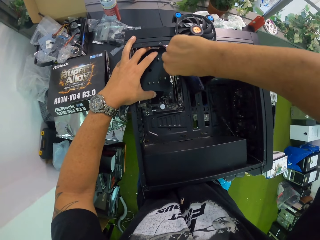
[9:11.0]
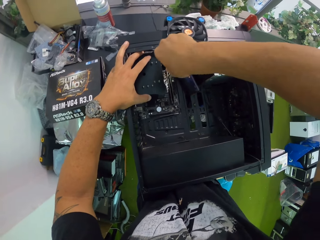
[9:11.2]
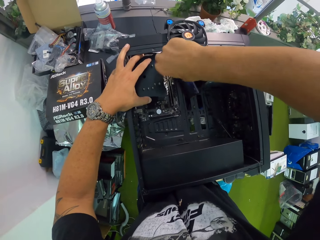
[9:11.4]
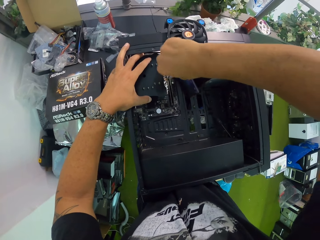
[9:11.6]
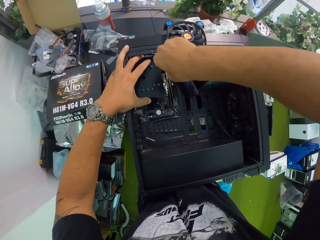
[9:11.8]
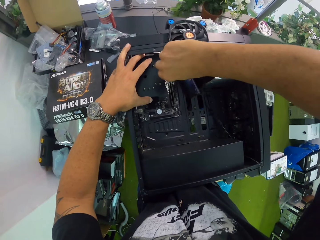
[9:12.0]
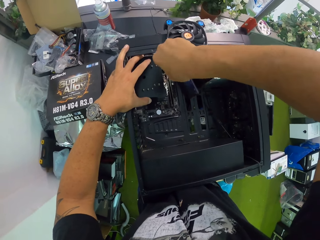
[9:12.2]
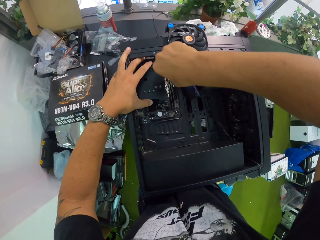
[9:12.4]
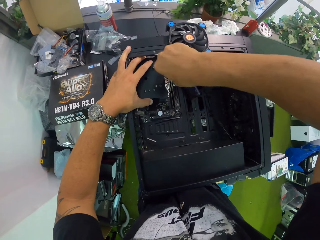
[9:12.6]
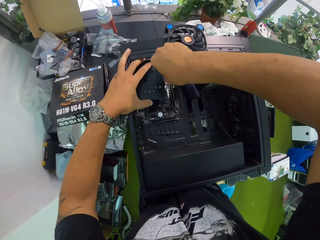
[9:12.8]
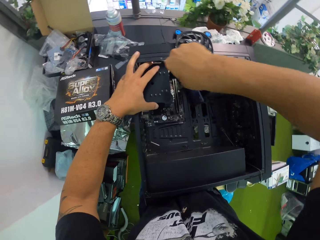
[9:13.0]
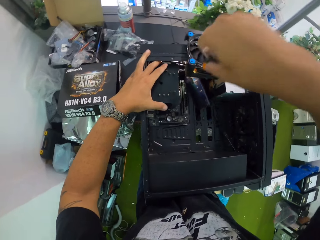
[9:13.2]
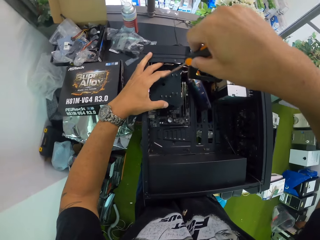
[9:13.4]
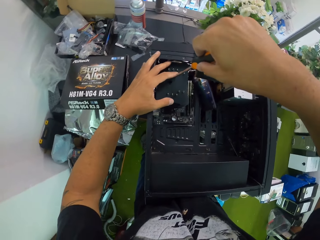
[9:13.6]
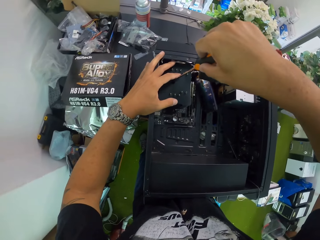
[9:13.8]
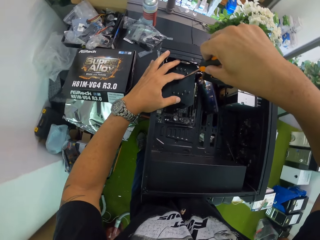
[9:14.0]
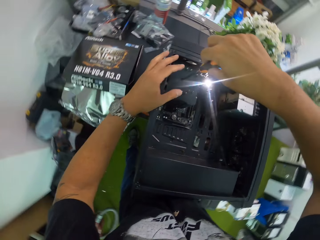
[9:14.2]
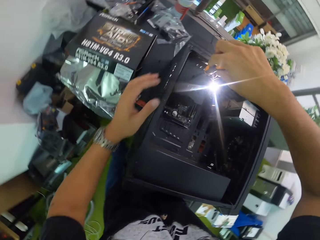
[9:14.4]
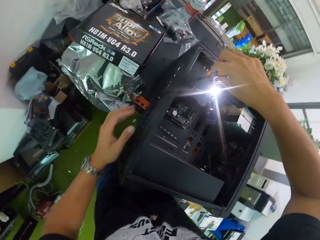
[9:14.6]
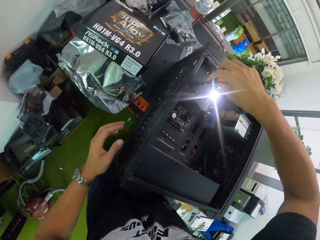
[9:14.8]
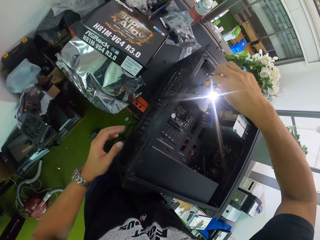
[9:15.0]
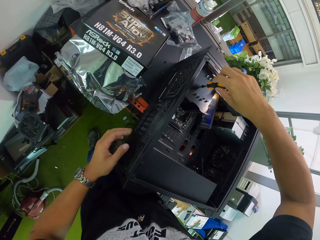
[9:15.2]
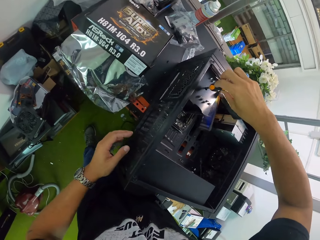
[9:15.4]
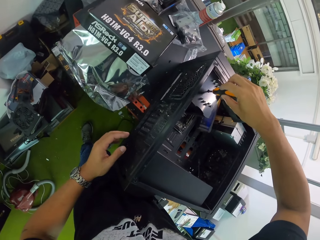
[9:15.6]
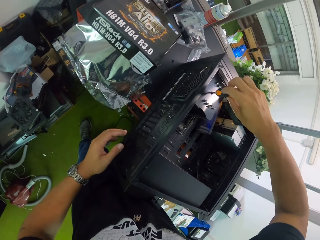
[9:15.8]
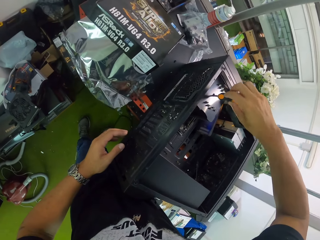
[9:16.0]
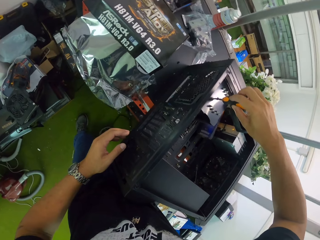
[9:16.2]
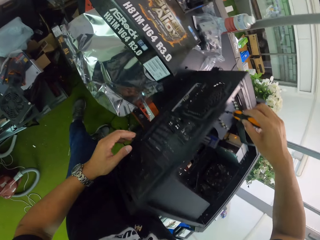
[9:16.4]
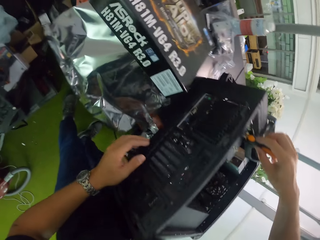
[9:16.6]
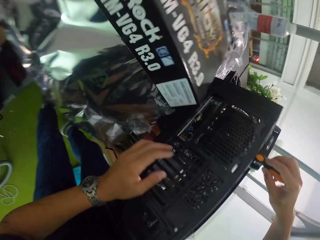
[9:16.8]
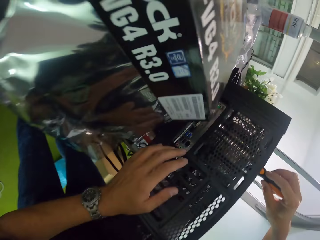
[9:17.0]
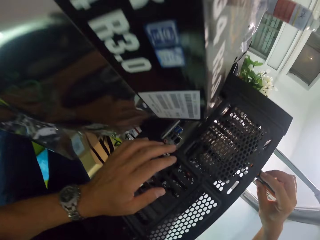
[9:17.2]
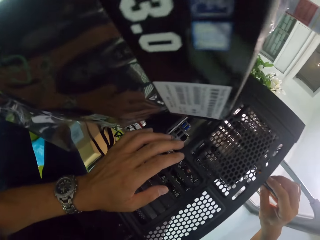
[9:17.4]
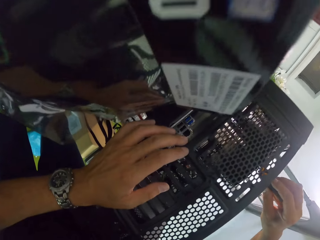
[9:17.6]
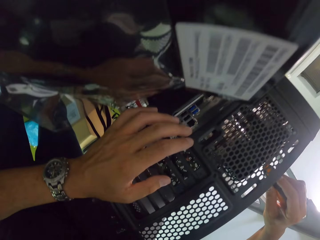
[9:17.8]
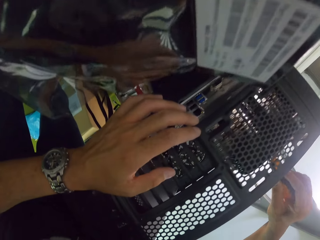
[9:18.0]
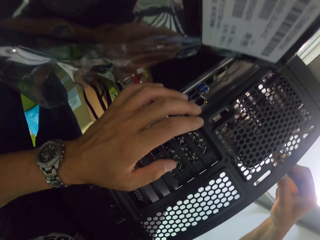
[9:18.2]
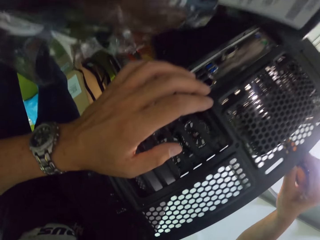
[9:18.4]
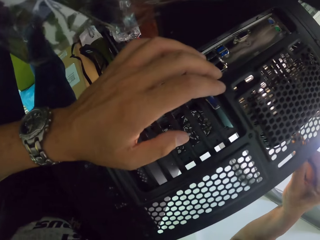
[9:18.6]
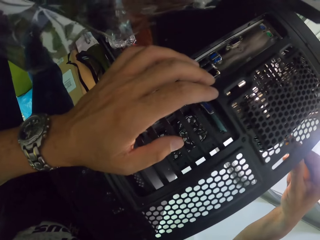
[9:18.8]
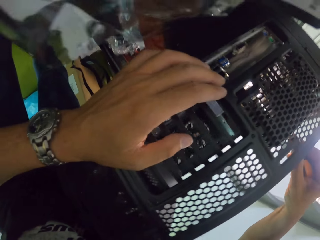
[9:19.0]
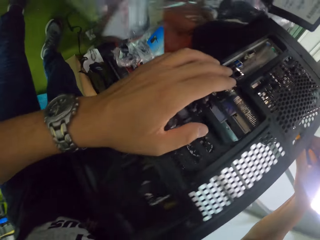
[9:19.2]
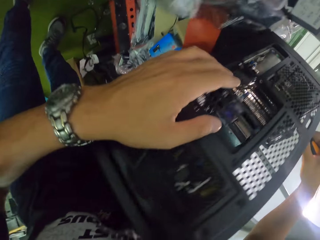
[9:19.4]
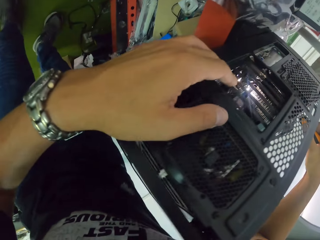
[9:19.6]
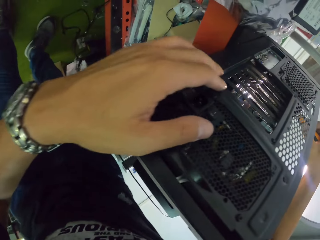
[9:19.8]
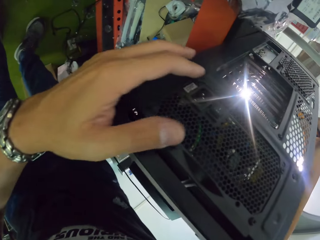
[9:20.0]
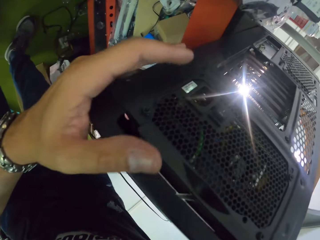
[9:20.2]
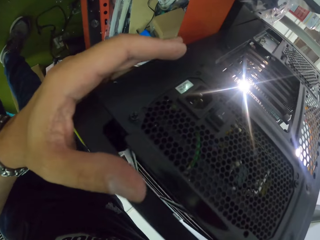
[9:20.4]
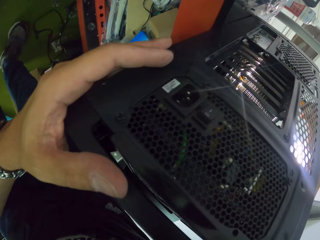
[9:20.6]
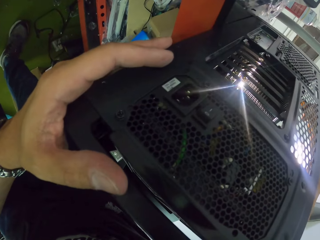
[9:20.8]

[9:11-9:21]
The camera wearer puts the screwdriver into the CPU with his right hand. He looks at something.

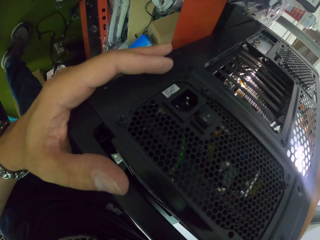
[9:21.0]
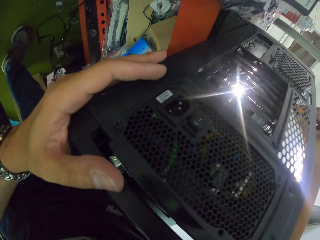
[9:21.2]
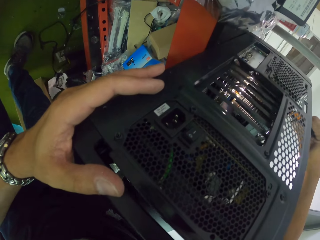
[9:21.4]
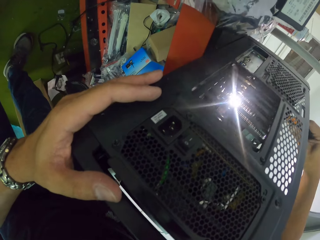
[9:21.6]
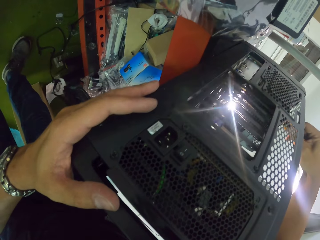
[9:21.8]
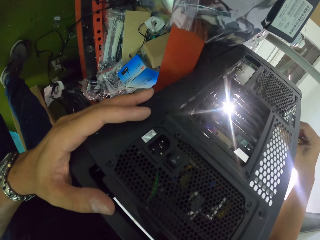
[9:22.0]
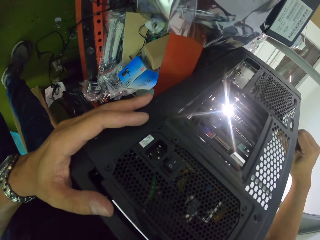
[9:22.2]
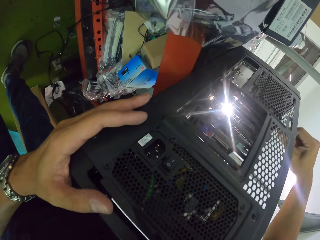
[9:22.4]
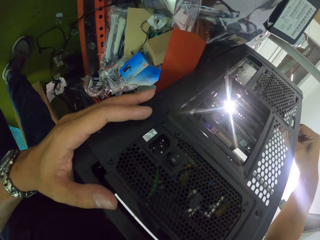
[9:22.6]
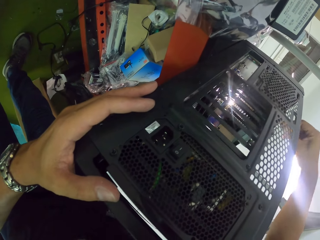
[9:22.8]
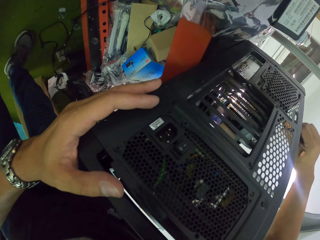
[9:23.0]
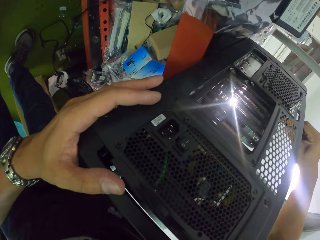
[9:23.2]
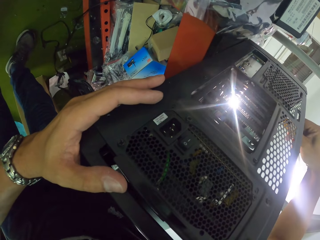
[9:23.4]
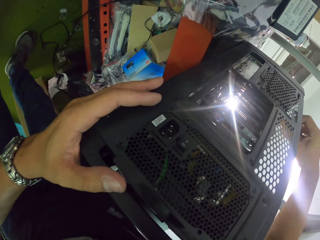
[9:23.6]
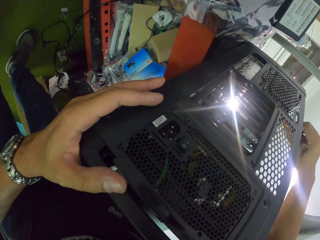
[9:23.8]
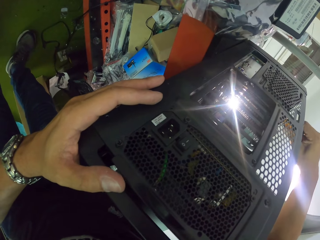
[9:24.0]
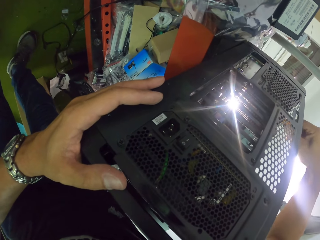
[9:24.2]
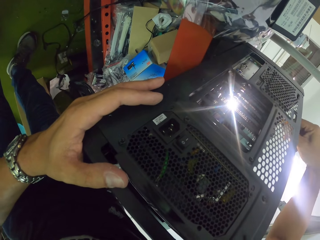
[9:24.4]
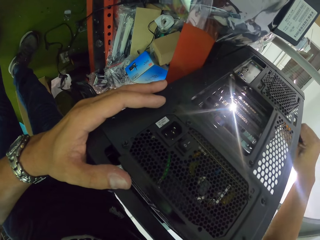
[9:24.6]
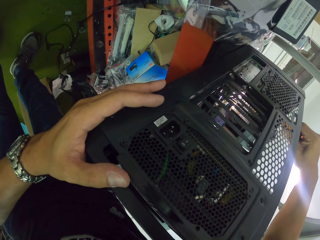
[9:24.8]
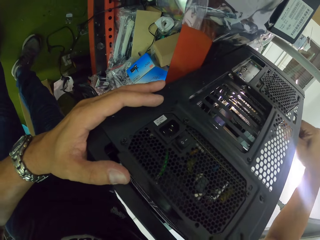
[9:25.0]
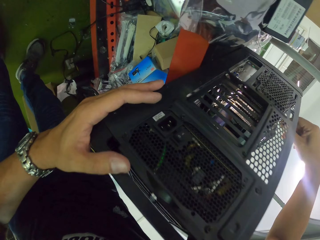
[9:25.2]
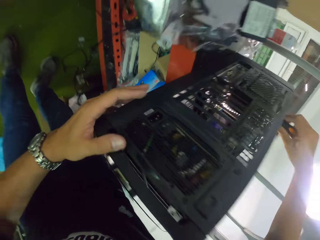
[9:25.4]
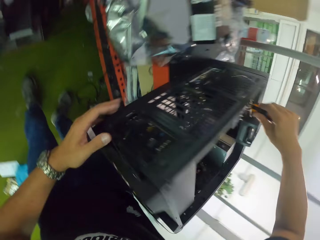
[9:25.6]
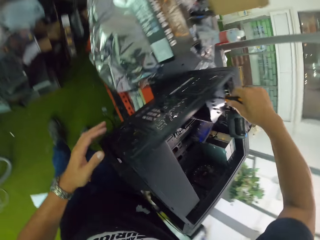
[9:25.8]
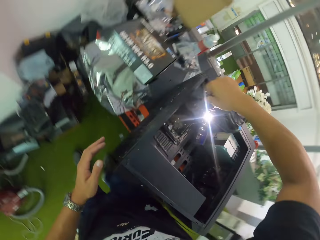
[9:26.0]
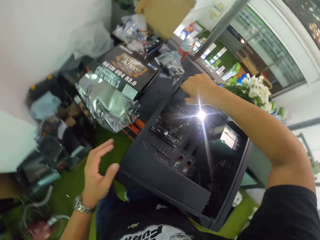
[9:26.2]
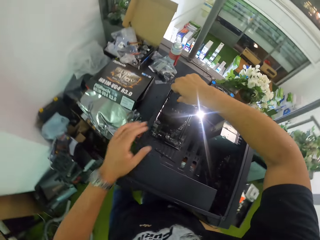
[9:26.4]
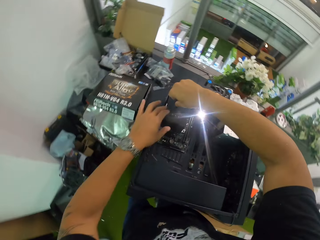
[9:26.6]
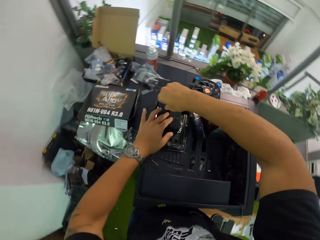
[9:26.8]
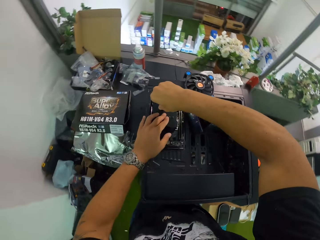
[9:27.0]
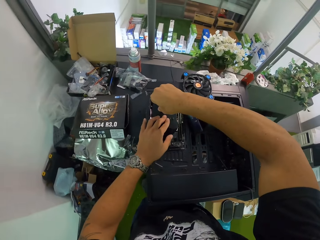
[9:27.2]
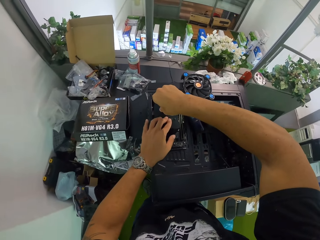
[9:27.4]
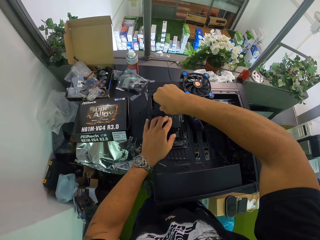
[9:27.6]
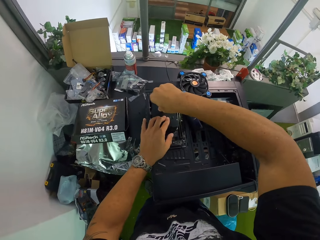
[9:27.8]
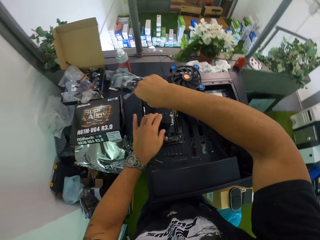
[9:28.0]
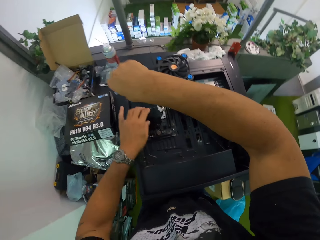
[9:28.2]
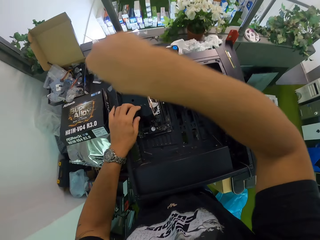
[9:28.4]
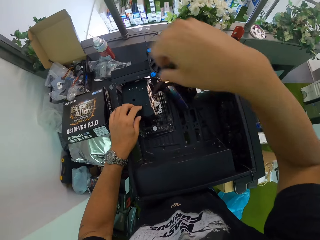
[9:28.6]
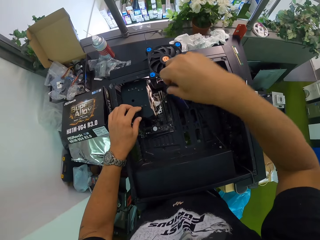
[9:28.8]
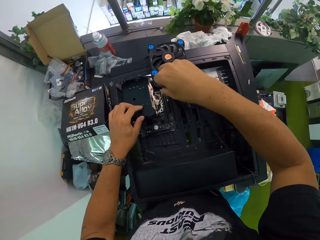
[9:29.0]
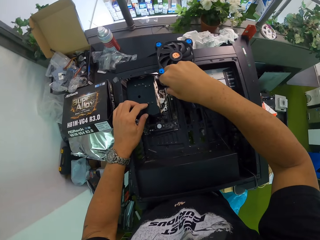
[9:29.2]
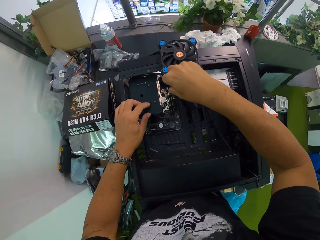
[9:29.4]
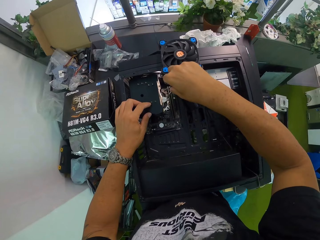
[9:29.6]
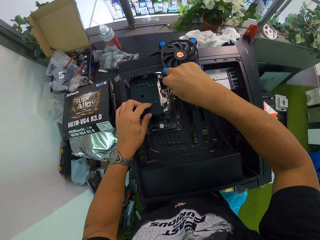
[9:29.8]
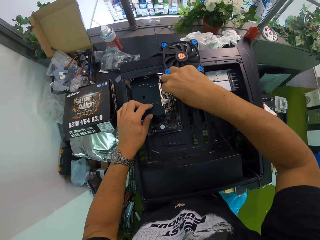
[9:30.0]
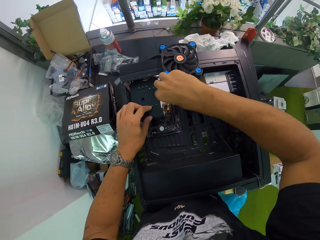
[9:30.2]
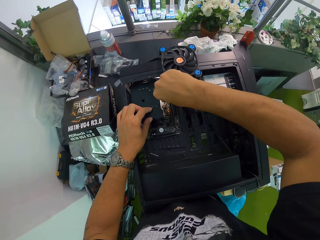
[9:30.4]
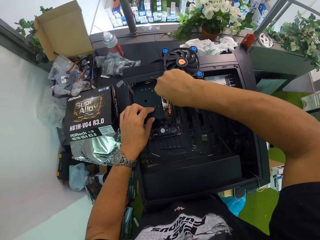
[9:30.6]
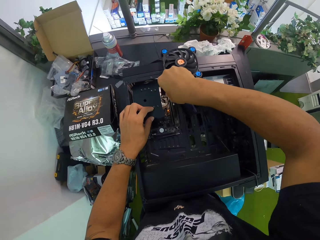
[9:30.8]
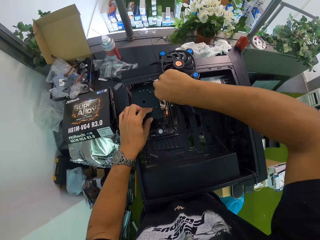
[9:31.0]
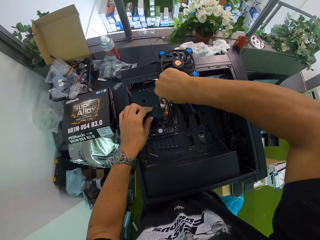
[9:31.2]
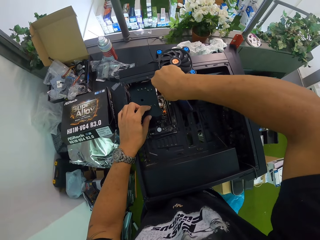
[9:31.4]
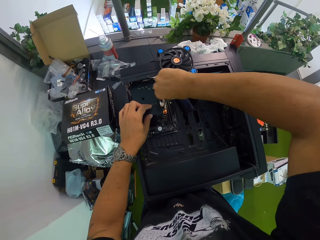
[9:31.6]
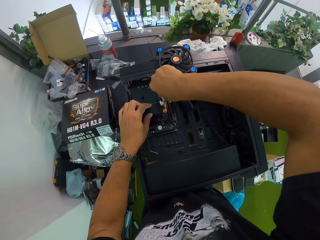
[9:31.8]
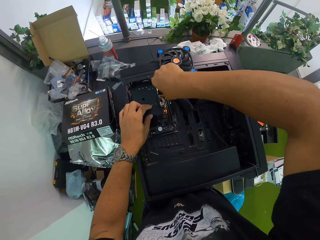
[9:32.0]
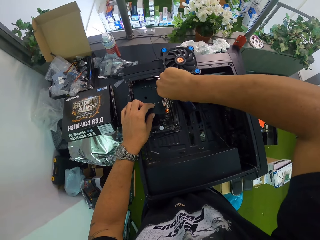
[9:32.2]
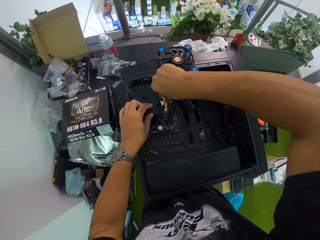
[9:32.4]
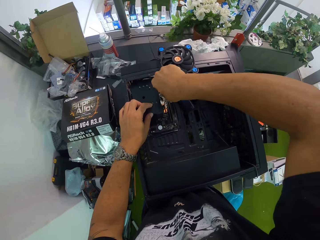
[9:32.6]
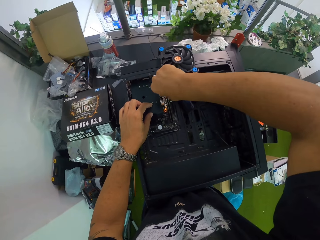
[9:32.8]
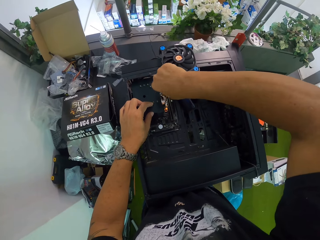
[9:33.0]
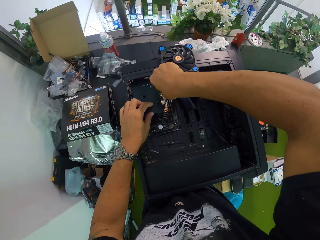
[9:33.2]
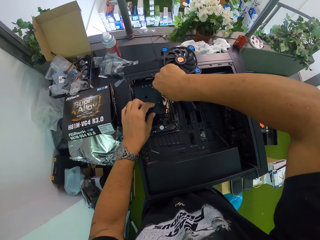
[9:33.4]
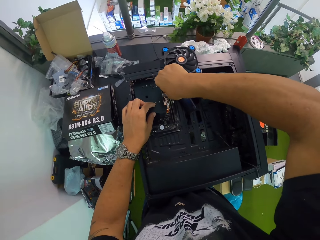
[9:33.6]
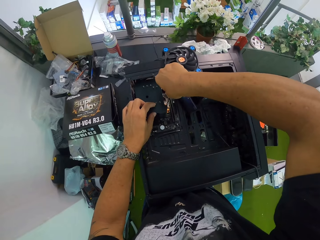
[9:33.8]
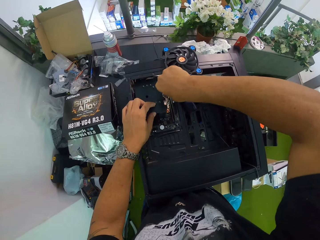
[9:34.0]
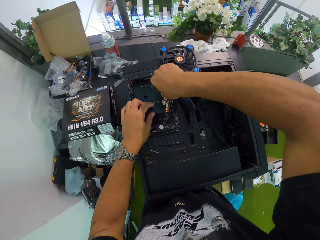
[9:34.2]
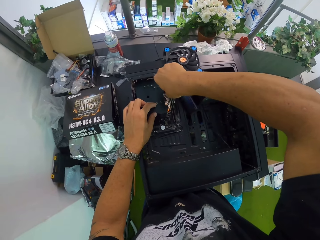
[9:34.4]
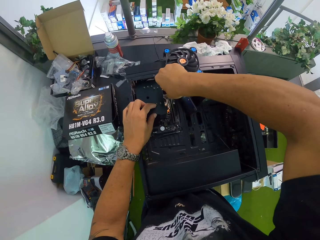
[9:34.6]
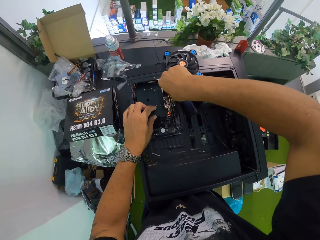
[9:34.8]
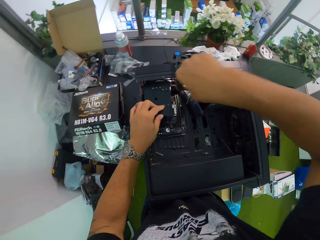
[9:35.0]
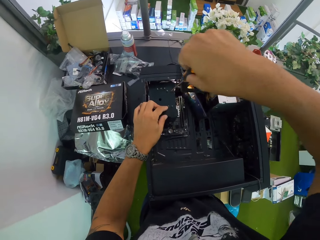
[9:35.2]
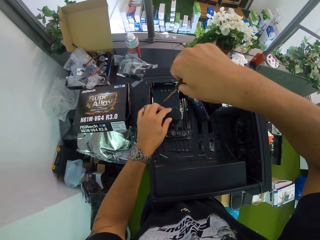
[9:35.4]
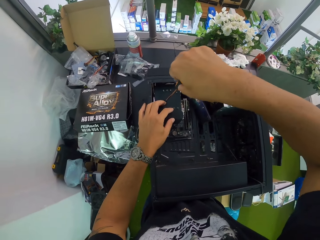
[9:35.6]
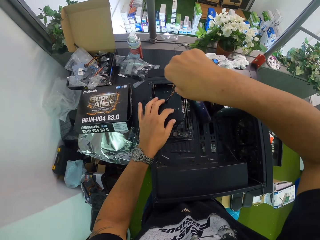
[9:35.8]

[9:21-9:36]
The camera wearer tightens the screws. They touch something. They tighten the screws.
